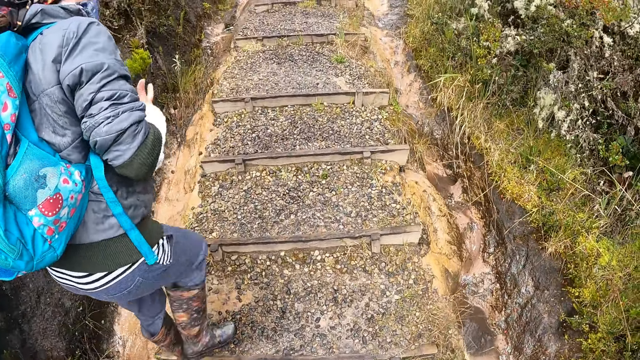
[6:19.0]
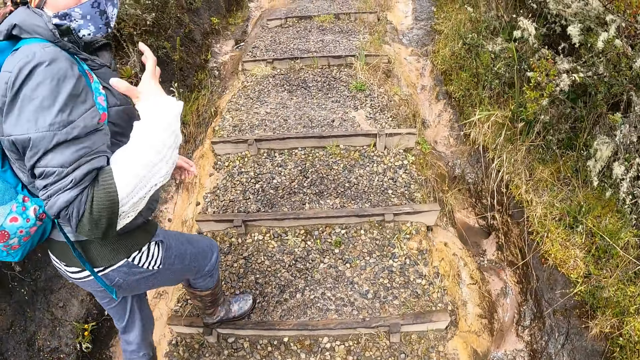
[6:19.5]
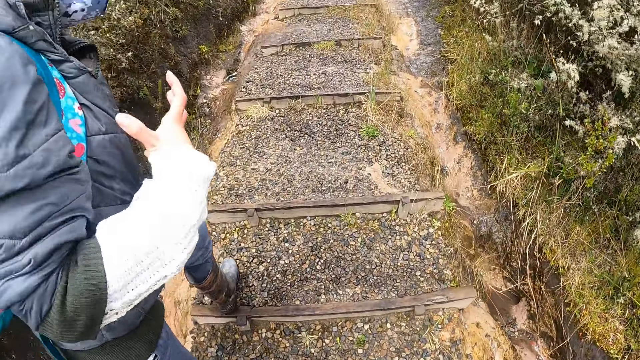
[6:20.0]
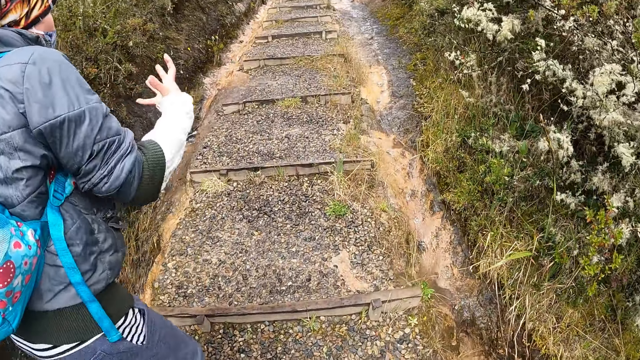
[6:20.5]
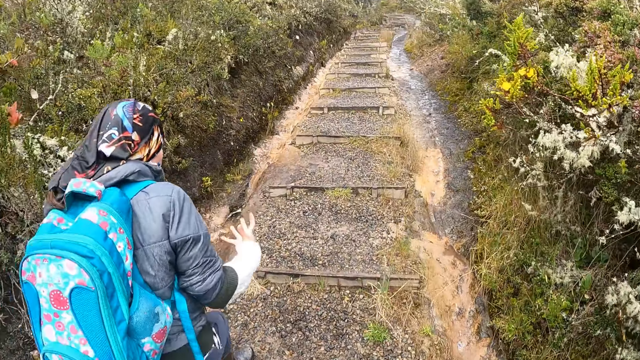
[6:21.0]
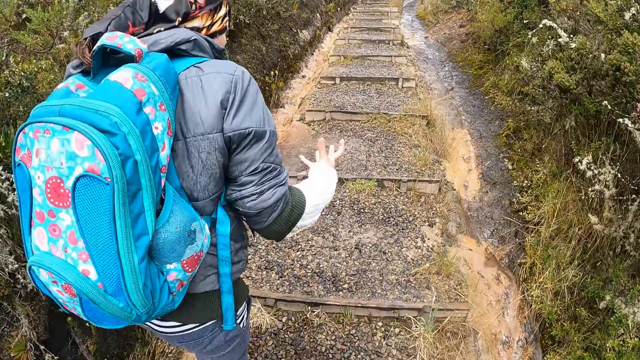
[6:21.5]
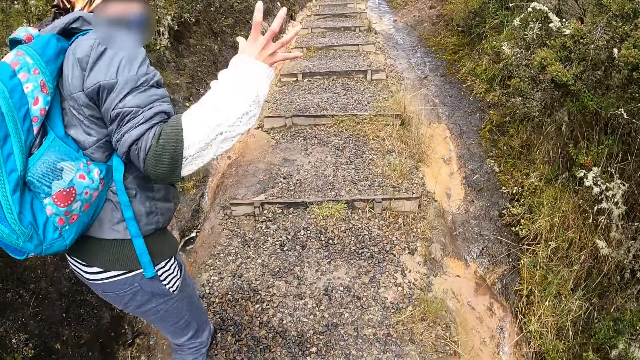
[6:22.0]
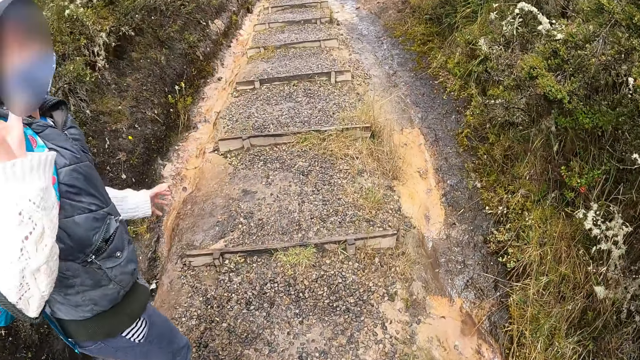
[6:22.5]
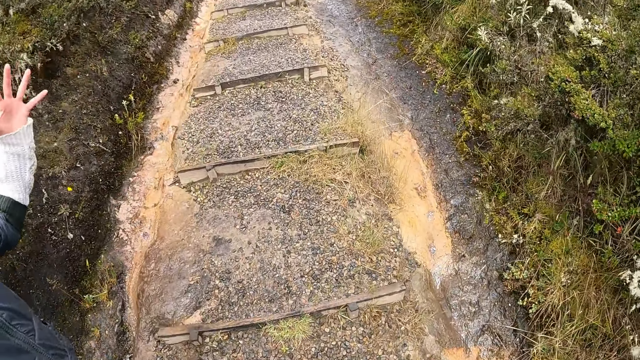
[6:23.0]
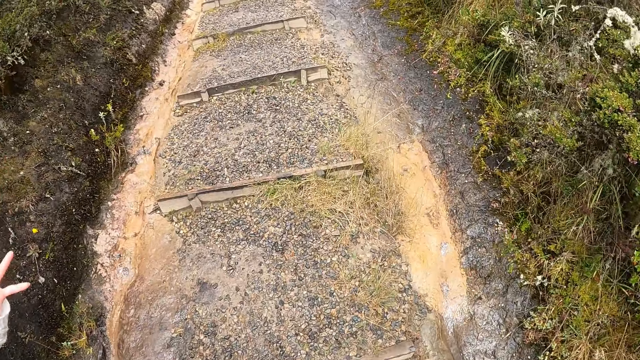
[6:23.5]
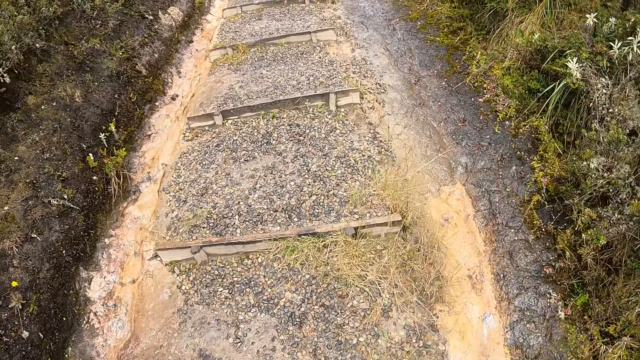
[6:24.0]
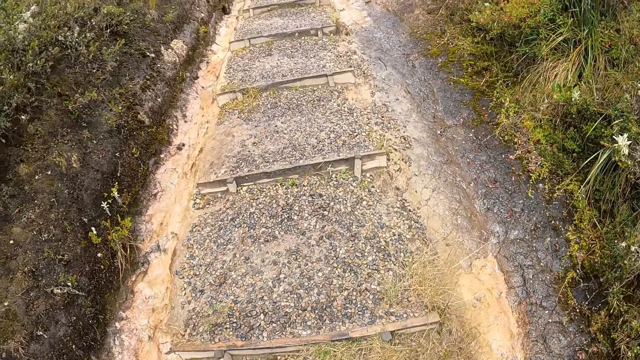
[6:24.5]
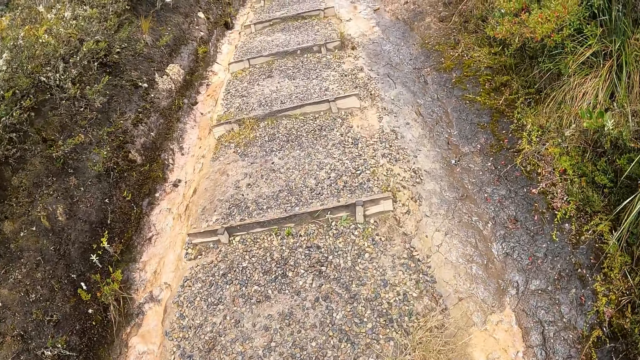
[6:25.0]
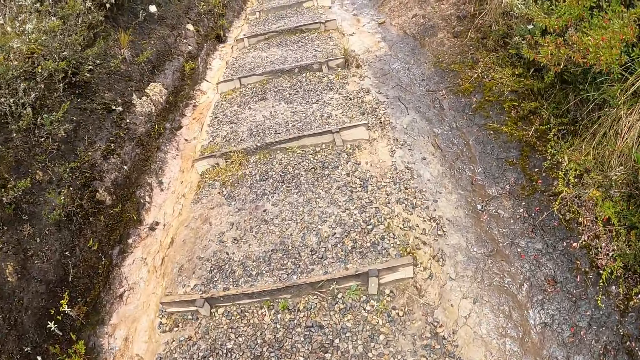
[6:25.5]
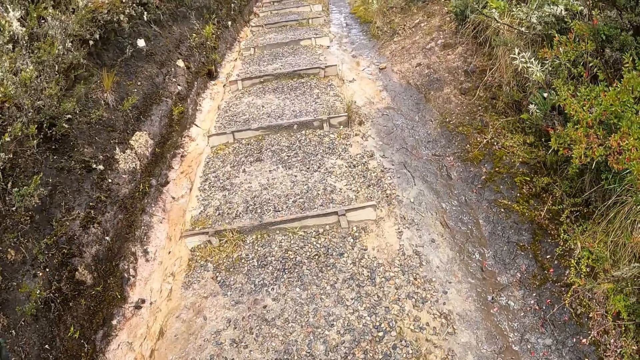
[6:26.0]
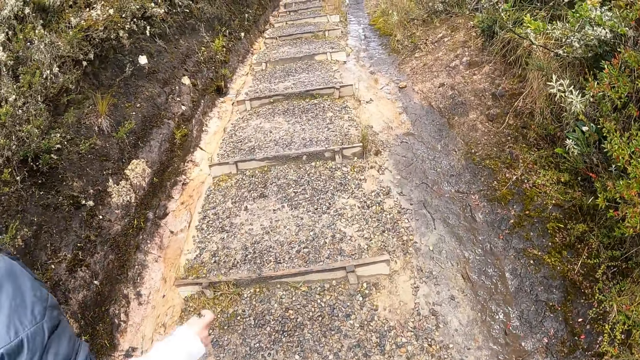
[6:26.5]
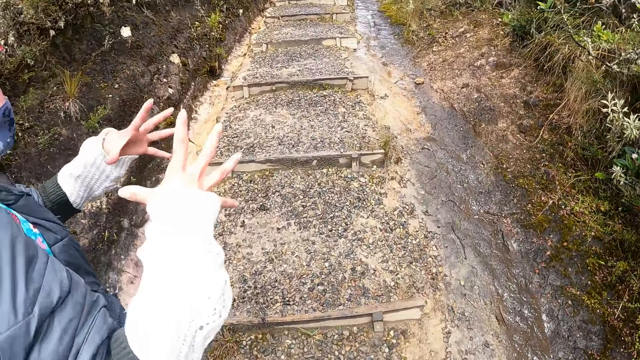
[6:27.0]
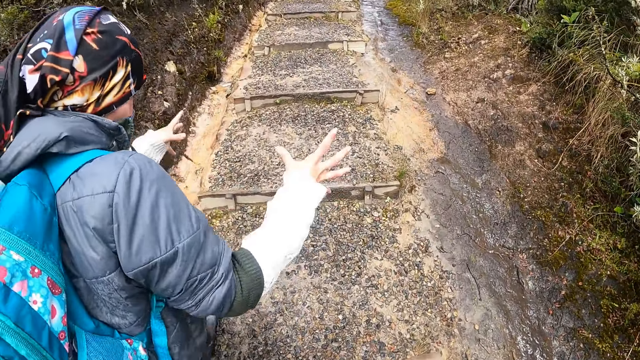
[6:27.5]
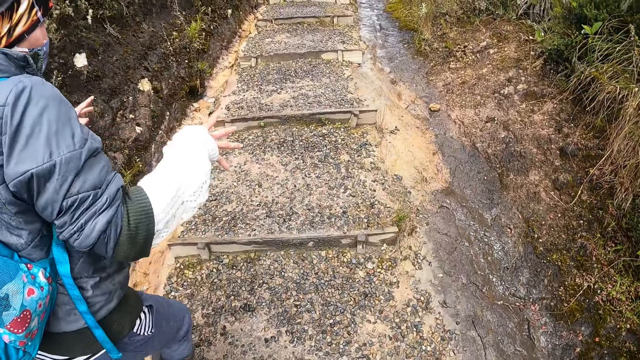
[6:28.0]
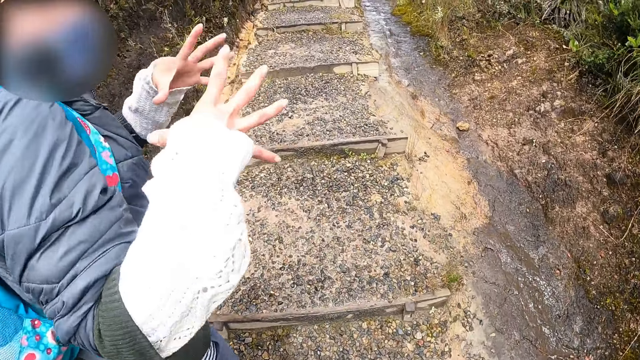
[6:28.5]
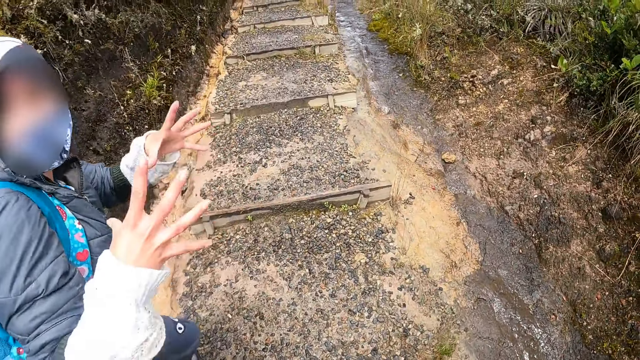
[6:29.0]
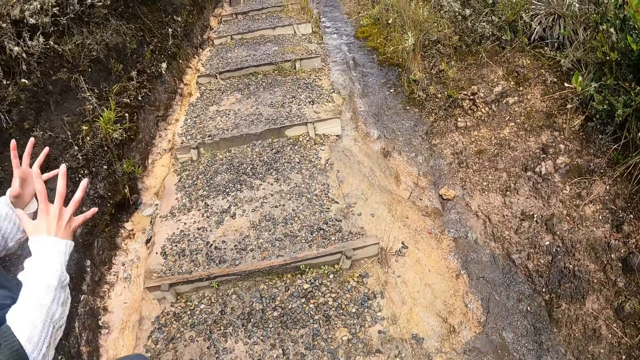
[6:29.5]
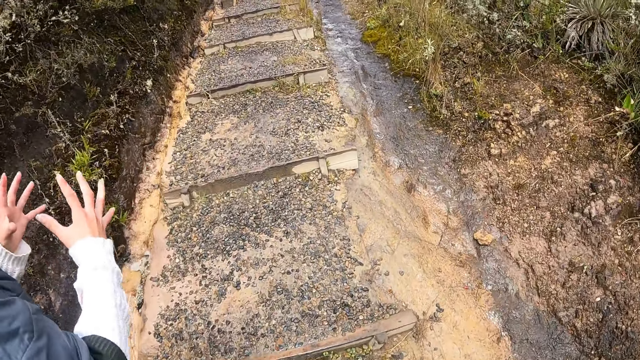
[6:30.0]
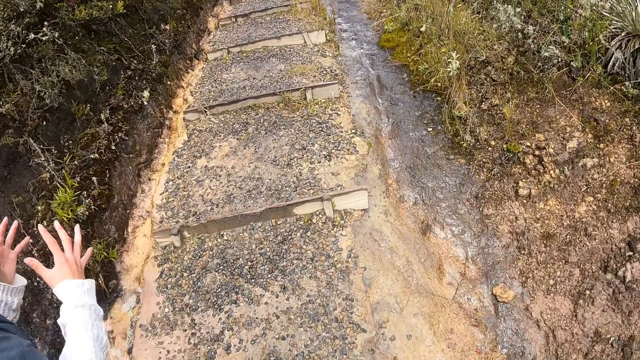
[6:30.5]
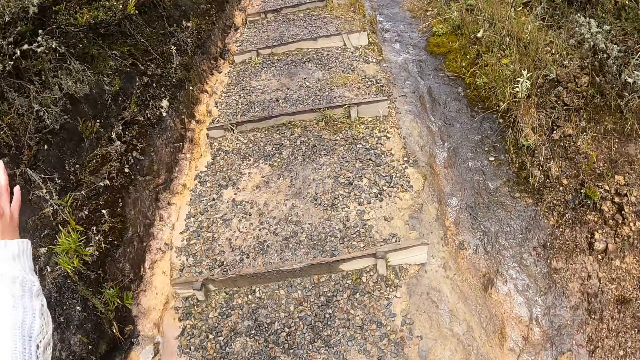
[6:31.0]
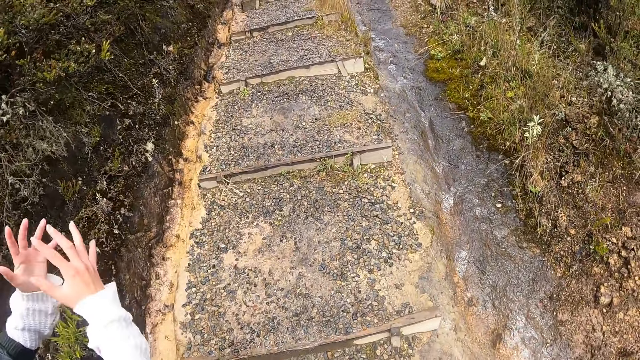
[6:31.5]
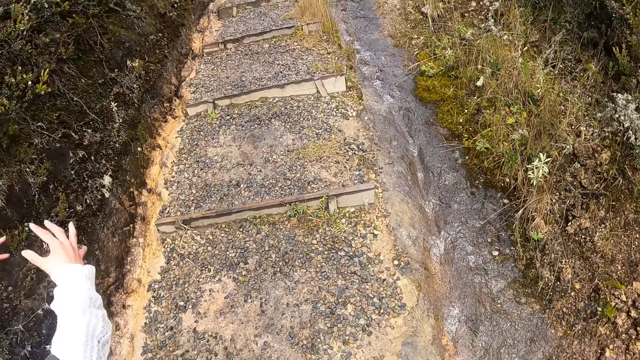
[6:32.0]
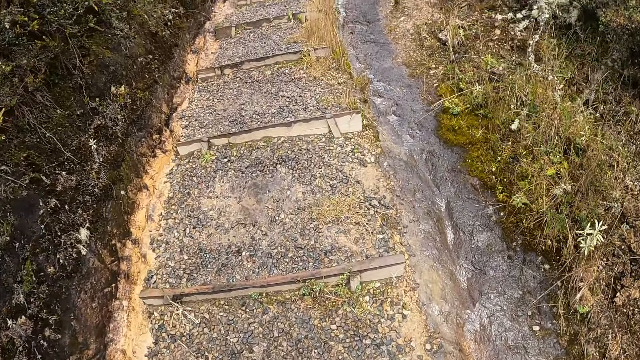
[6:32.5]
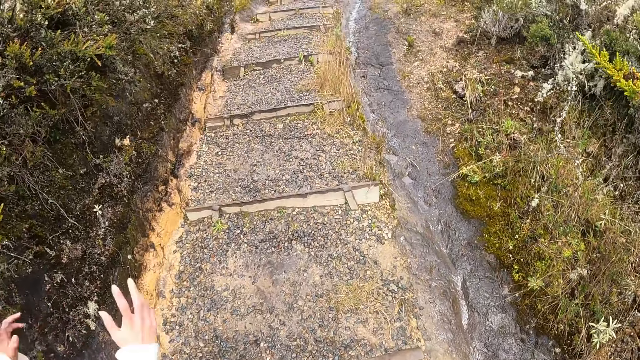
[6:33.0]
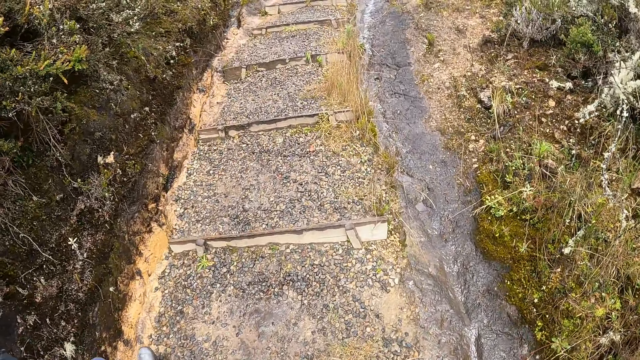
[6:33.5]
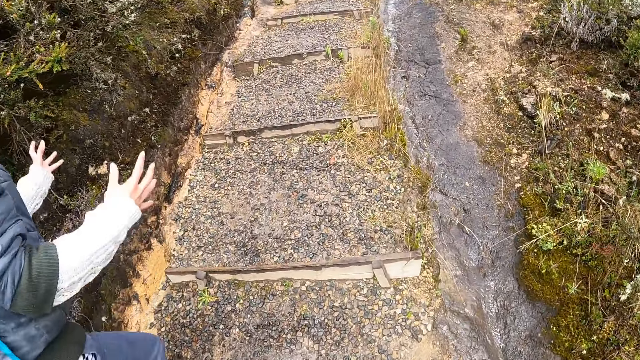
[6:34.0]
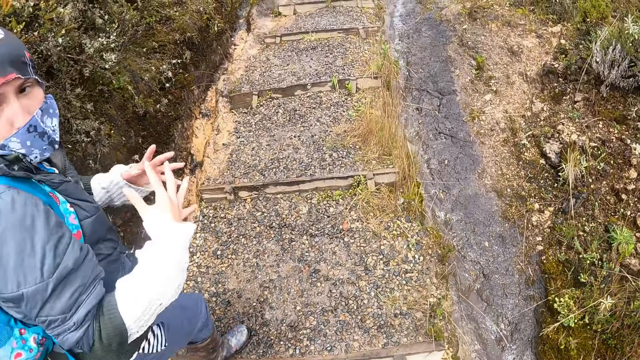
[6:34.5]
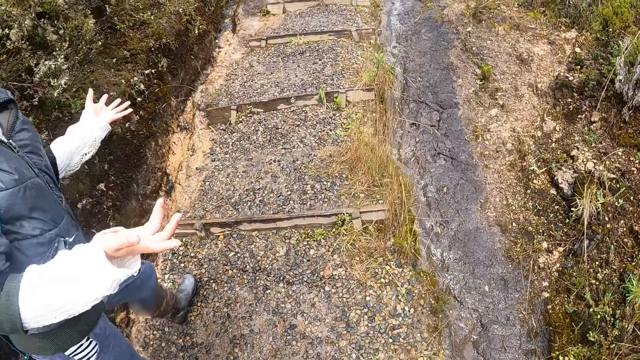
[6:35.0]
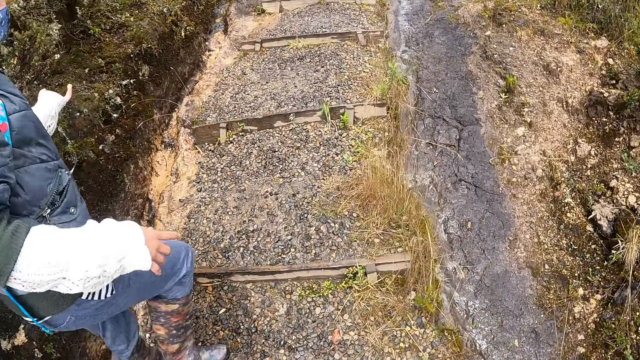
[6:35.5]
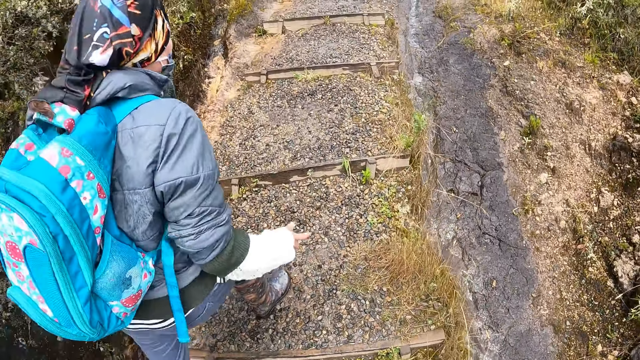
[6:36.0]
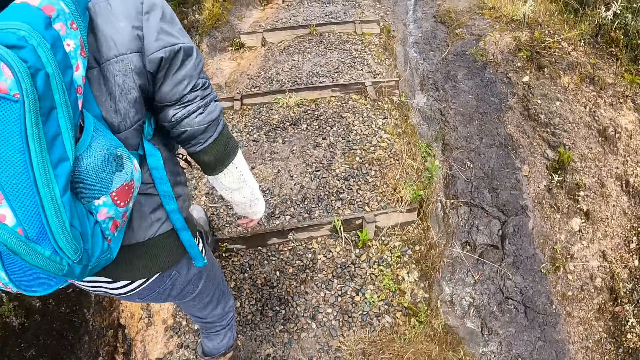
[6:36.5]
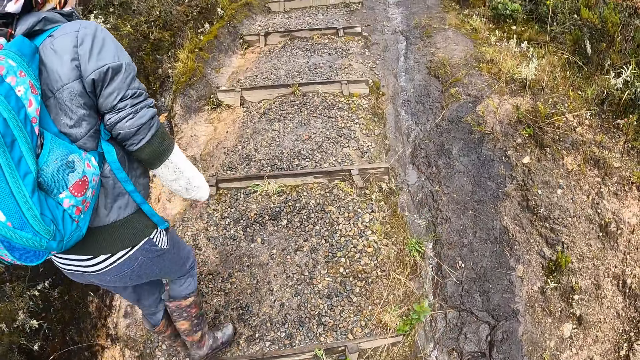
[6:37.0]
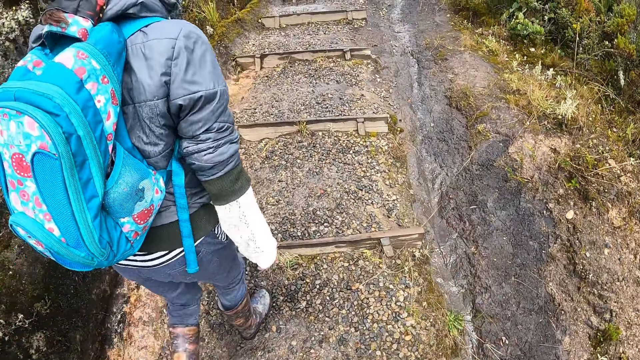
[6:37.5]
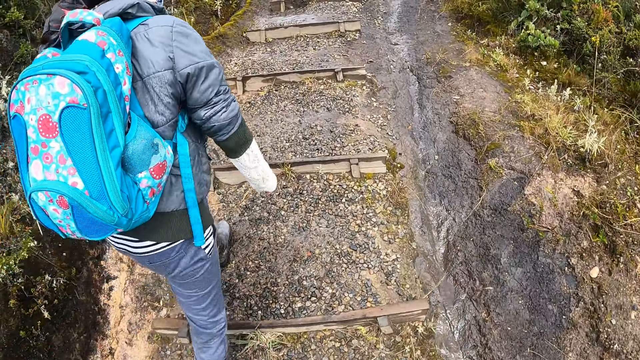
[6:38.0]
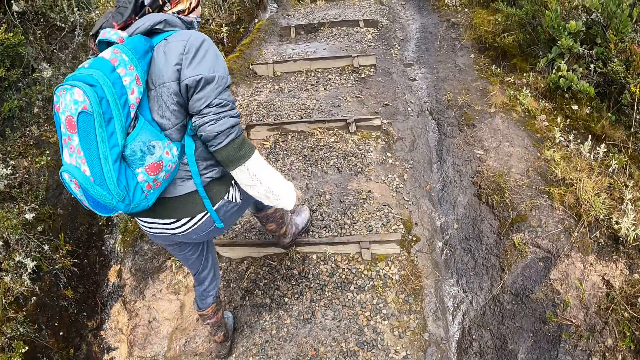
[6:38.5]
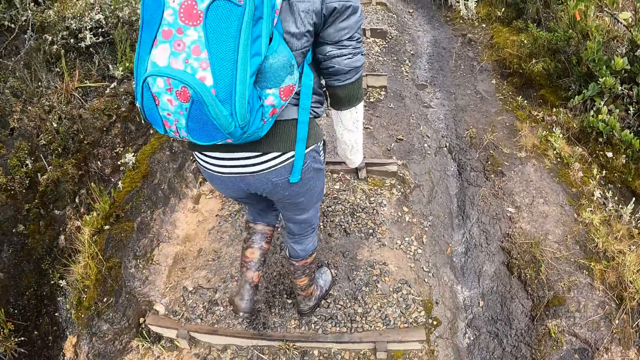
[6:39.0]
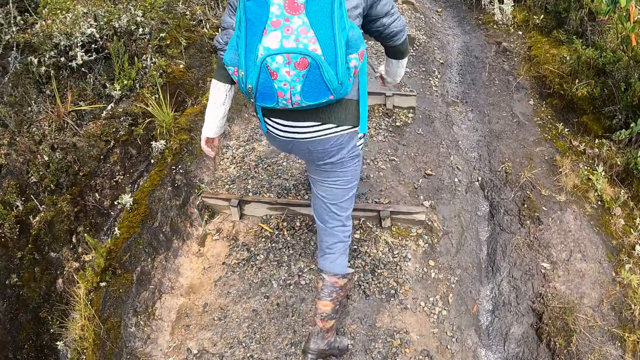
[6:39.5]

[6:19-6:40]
A person looks at the camera wearer and speaks to the camera wearer. The camera wearer walks on the steps. The person walks on the steps. The camera wearer walks on the steps. The person walks the steps, looks at the camera wearer and speaks to the camera wearer. The camera wearer walks on the steps. The person walks the steps, speaks to the camera wearer and looks at the camera wearer.
